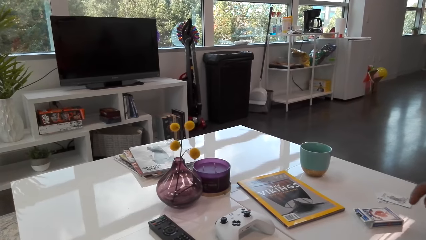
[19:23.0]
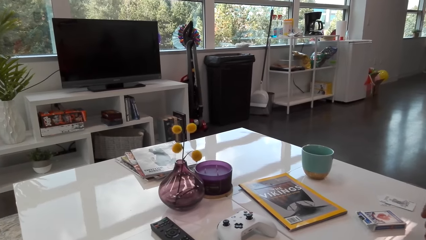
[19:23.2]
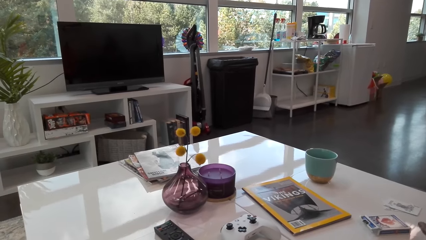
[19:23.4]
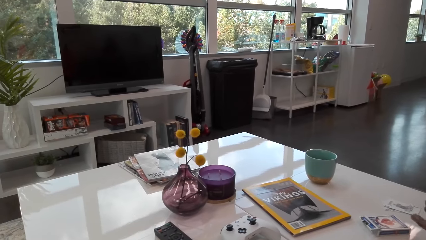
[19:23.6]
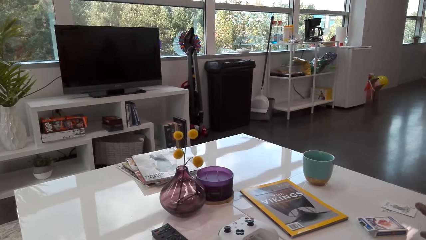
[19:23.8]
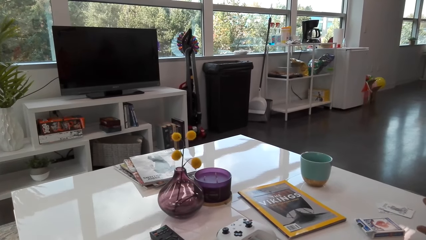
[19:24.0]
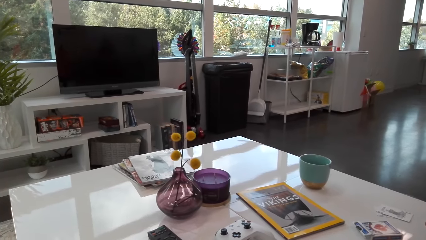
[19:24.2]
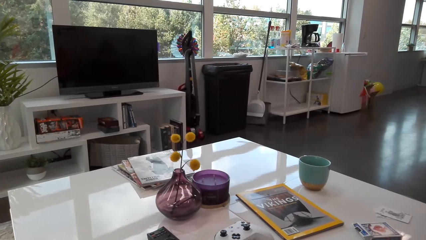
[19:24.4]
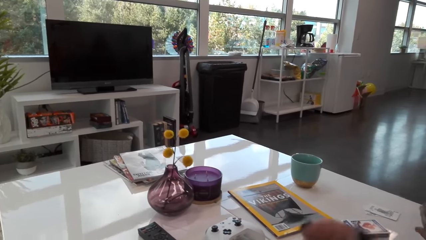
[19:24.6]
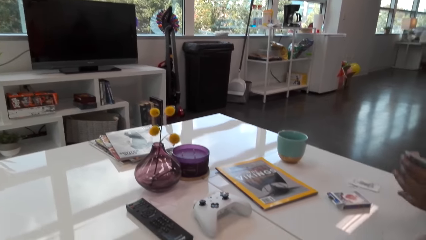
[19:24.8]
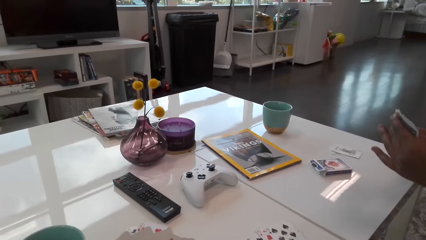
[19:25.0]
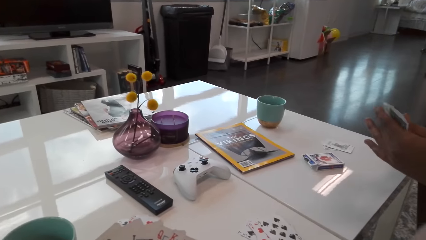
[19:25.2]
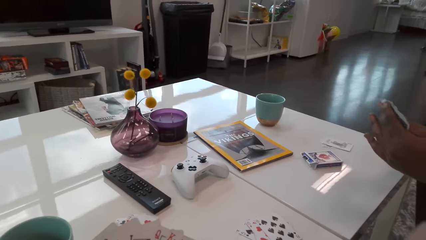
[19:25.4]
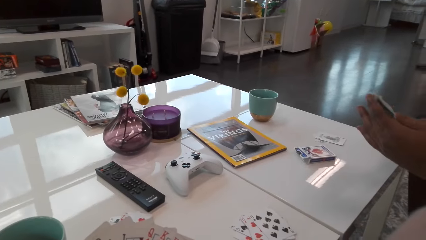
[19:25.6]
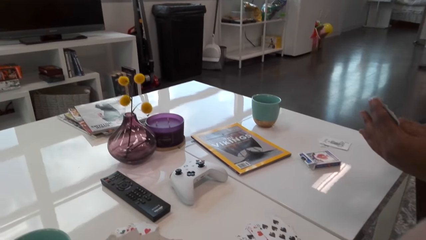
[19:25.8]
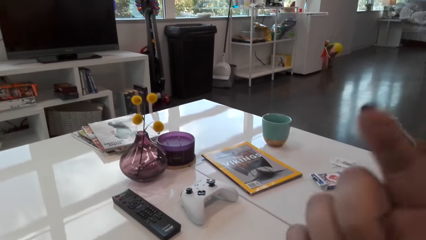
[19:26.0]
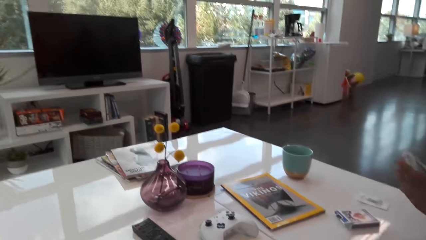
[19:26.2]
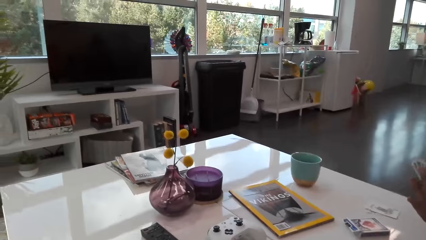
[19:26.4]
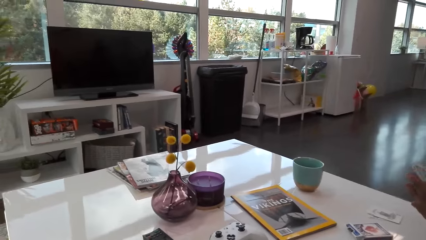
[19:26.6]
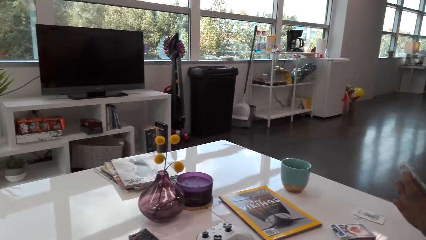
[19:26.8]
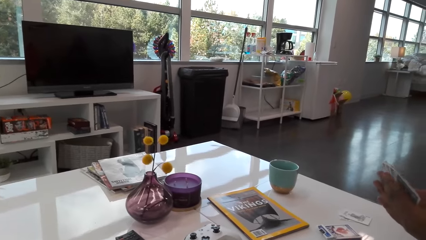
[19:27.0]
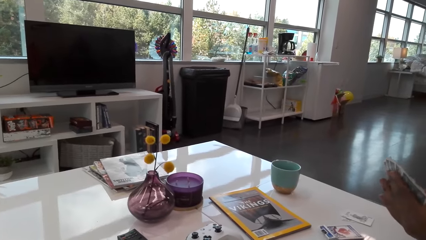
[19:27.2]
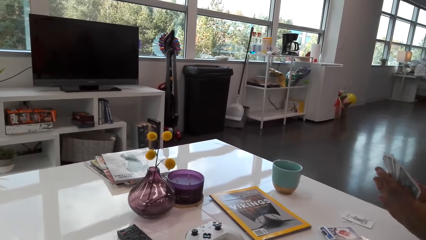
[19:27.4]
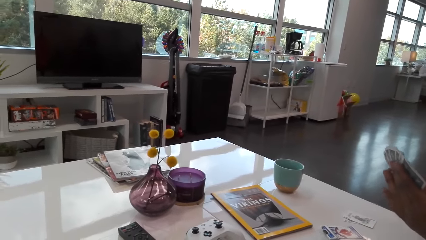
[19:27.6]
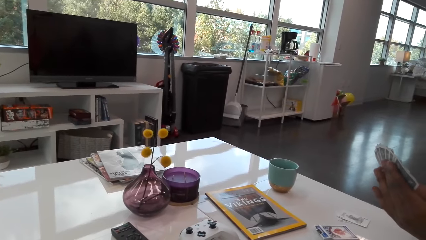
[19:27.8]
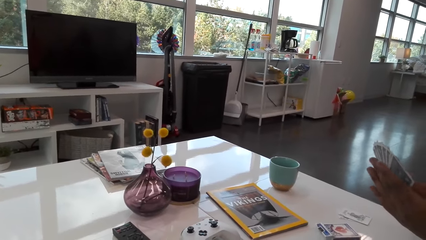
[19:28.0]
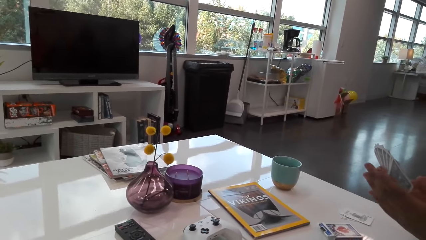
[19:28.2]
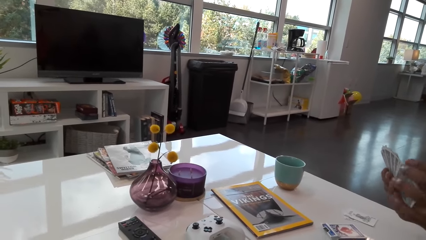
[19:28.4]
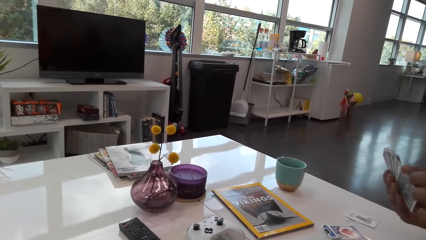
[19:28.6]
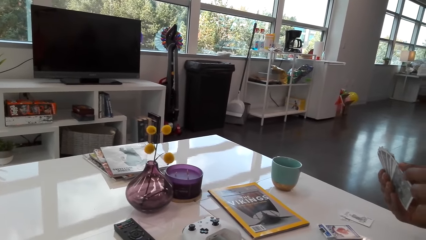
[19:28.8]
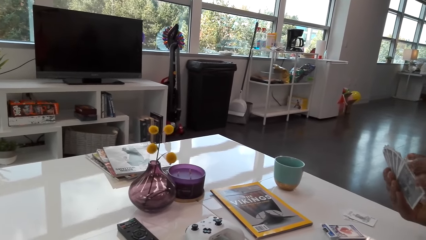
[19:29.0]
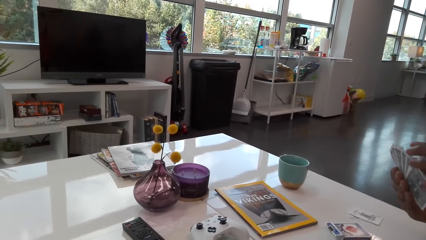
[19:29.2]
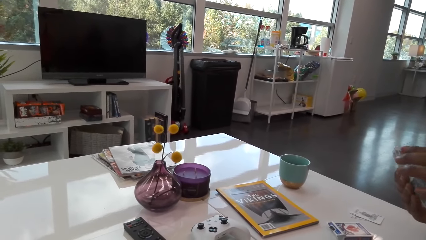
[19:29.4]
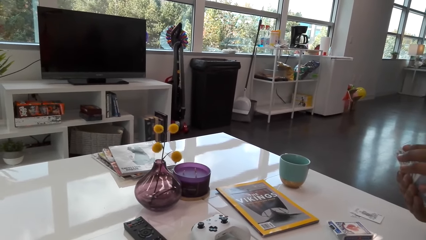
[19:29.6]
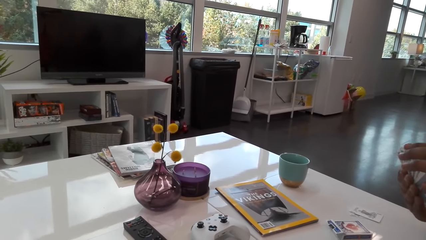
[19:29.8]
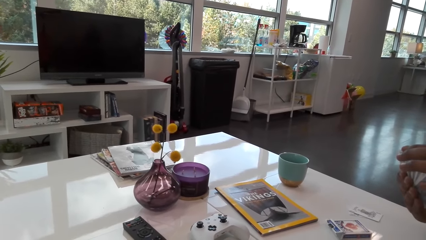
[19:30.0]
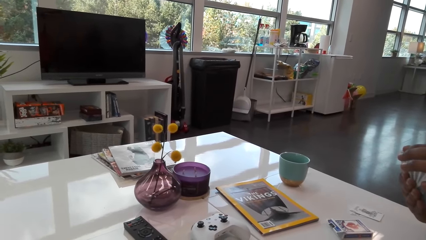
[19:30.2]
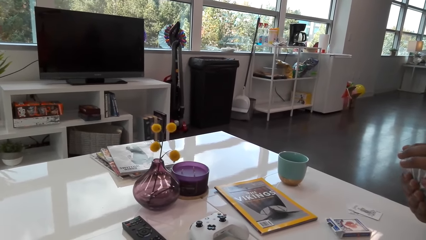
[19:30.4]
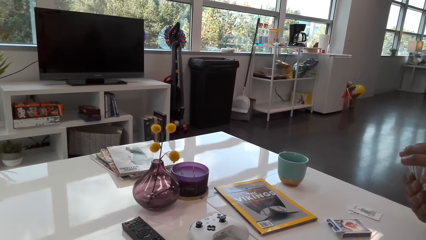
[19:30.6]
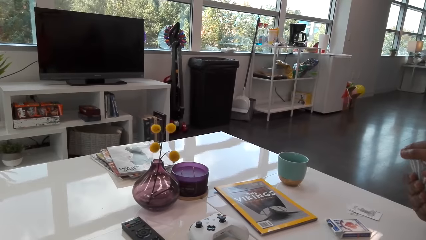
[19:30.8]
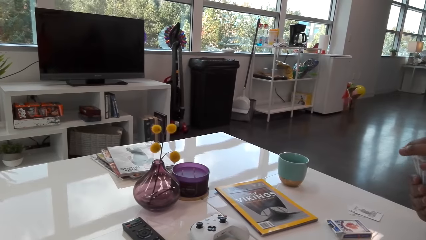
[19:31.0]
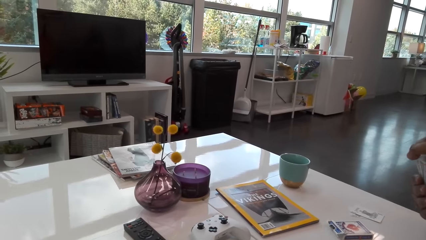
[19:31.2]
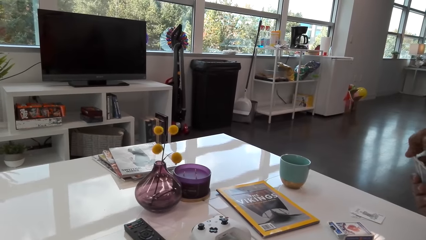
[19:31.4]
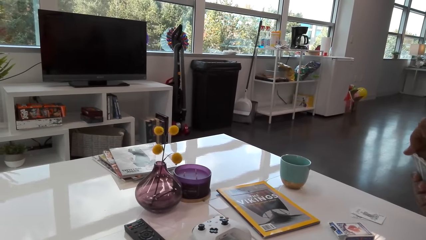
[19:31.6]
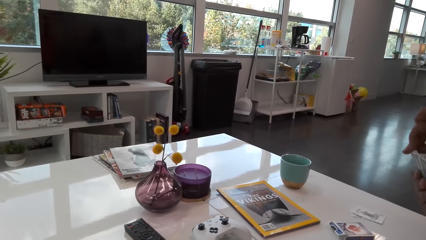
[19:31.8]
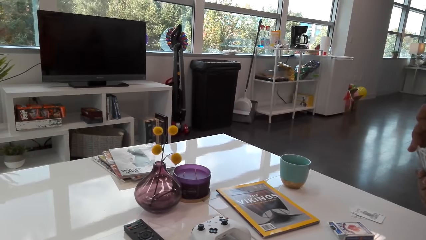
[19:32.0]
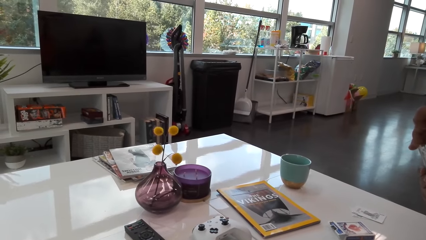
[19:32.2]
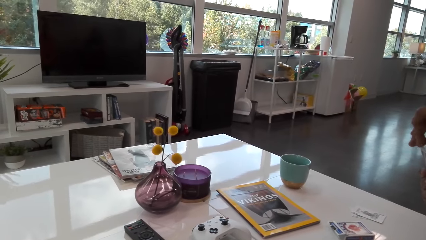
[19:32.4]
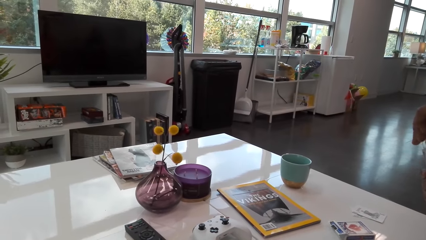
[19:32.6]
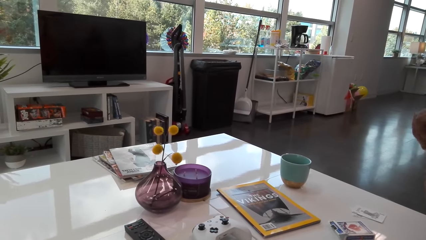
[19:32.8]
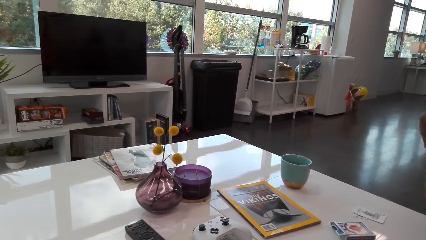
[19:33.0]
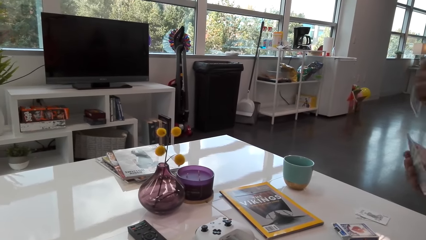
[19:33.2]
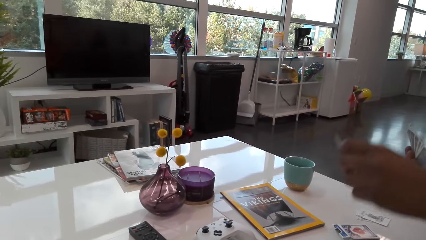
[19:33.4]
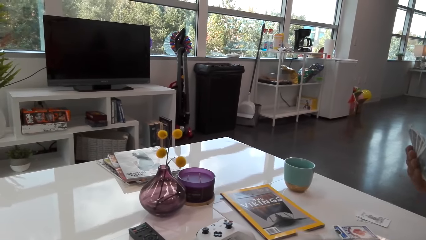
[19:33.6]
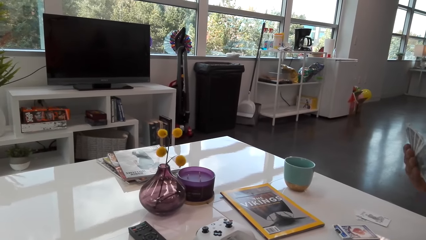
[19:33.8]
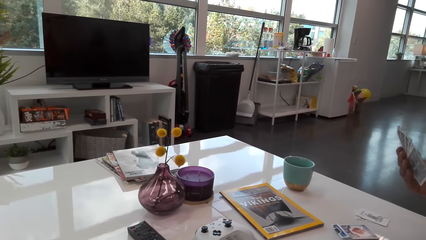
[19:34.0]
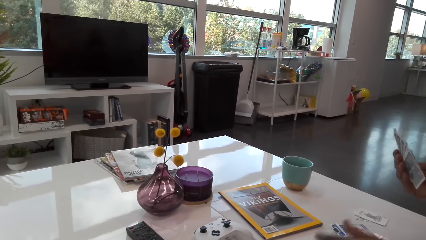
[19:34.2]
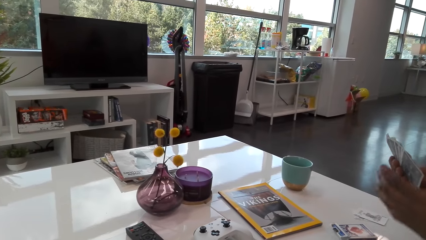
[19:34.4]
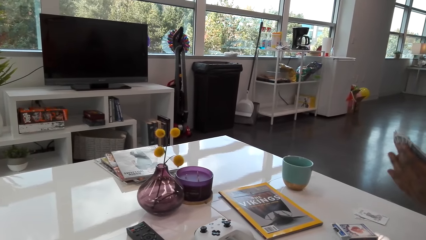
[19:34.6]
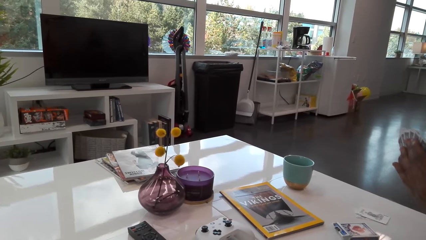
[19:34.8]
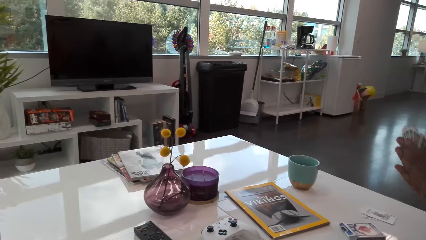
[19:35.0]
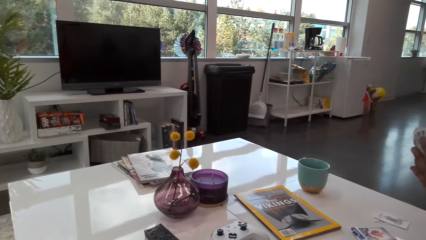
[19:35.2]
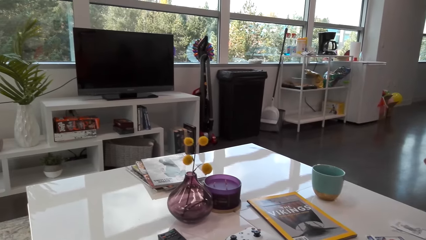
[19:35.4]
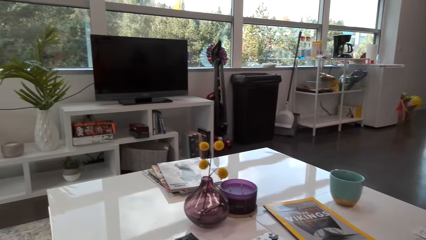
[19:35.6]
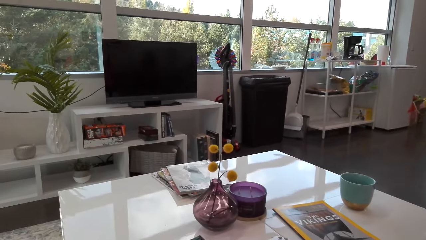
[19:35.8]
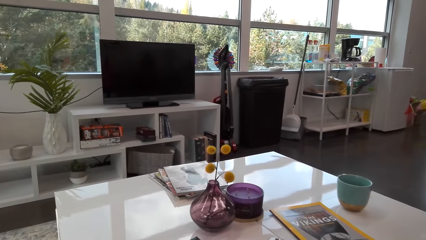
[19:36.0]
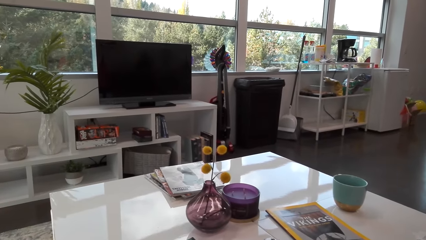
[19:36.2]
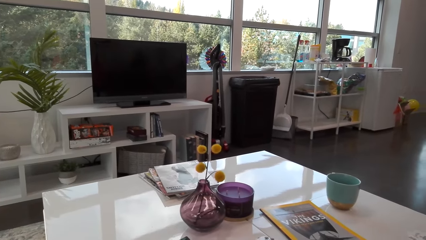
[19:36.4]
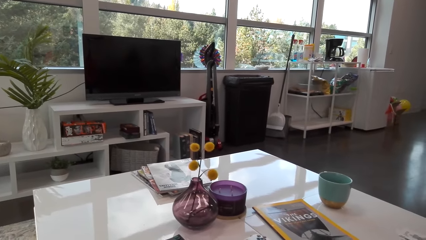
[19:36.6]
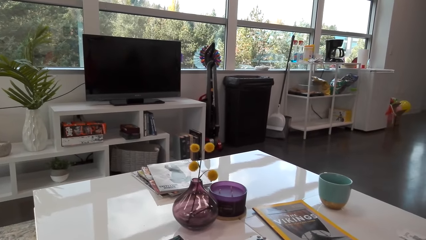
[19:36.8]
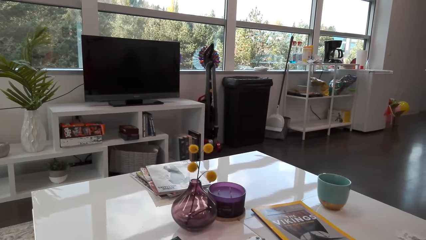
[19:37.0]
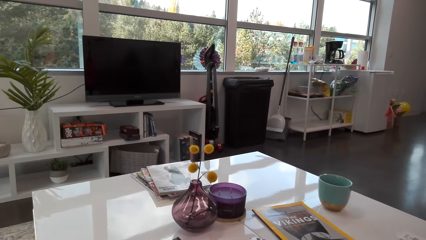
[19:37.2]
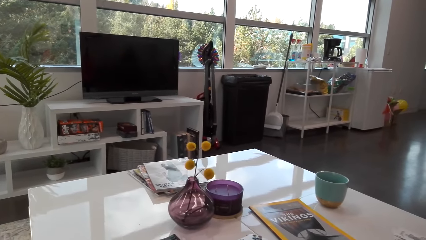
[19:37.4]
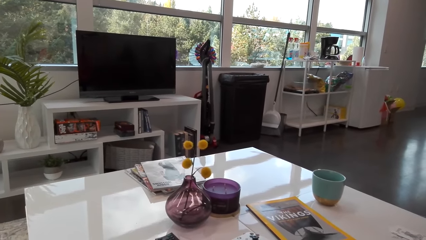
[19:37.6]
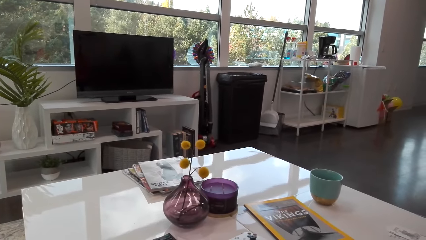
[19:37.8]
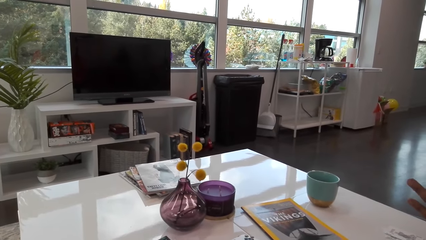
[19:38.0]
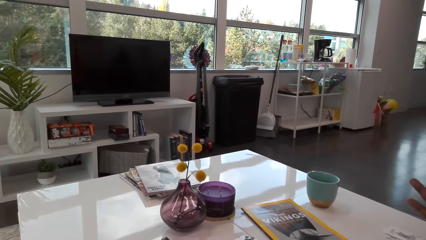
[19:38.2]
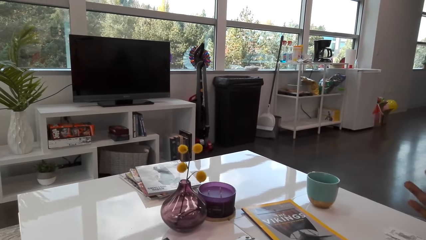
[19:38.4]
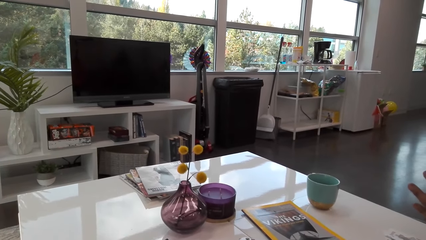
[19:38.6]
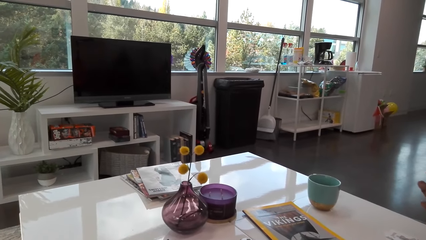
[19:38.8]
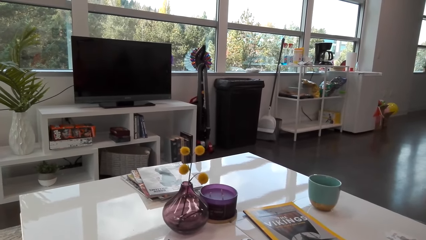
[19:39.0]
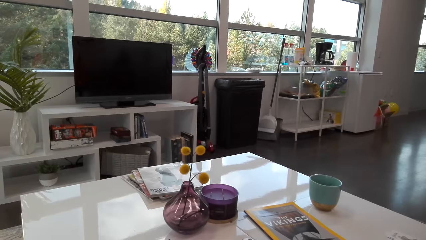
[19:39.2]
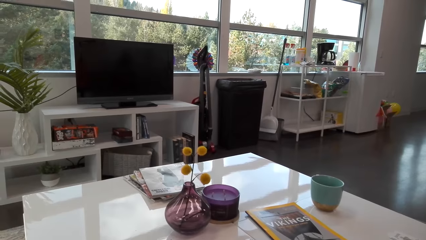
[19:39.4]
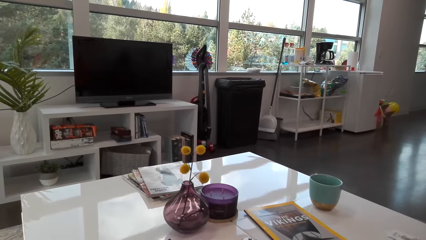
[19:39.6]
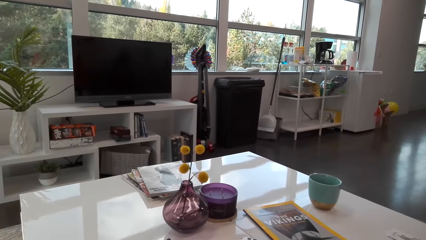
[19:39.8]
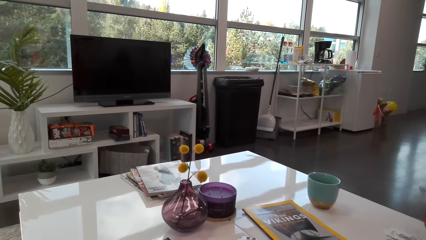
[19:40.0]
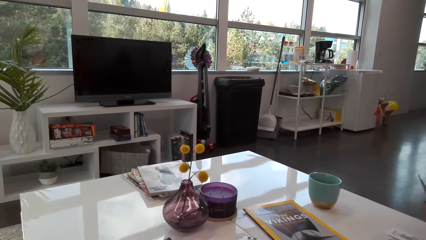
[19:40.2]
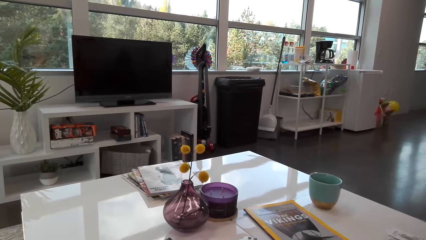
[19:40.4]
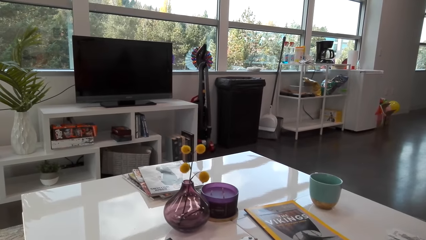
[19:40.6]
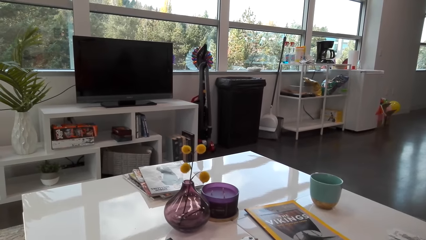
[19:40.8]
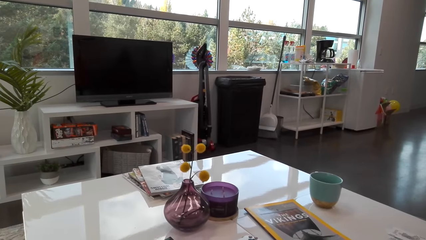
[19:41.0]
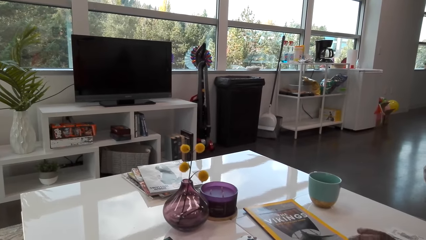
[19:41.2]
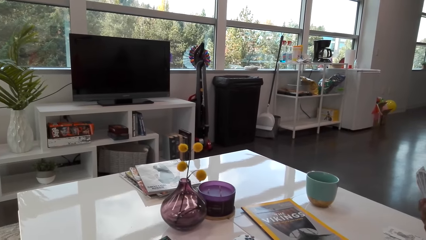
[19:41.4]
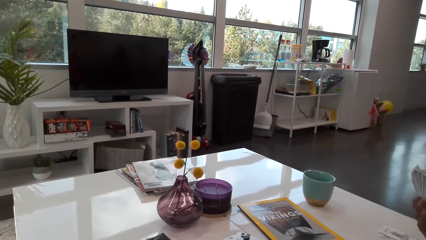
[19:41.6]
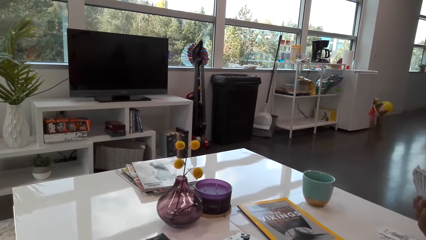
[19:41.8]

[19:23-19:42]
A man talks to the camera wearer. The camera wearer moves her hands. She plays cards with the man. The man plays his card. The camera wearer talks with the man. The man talks to the camera wearer.
